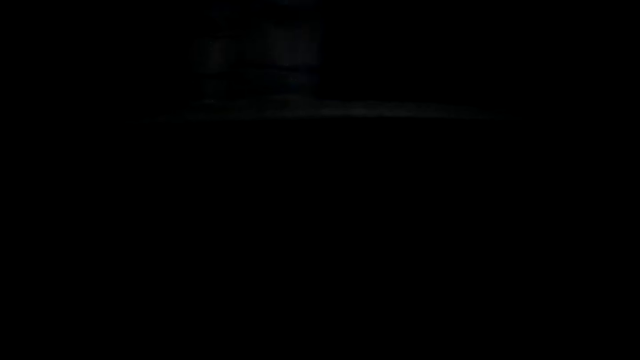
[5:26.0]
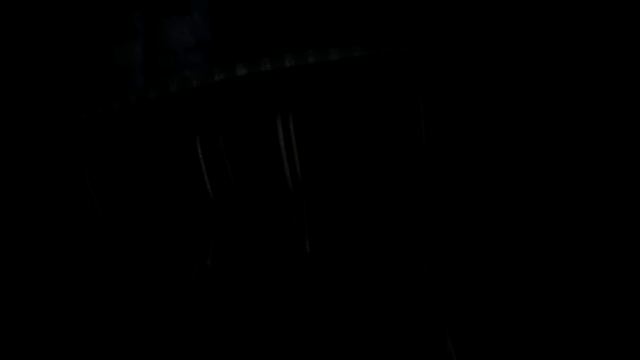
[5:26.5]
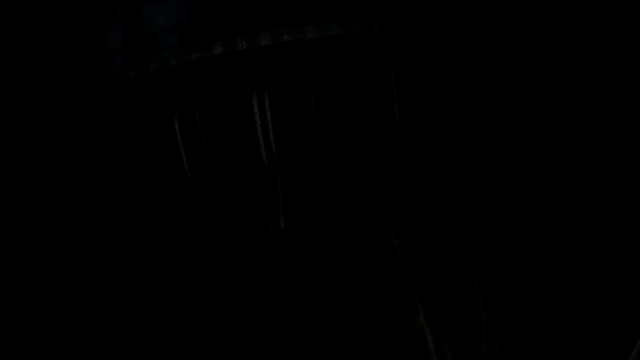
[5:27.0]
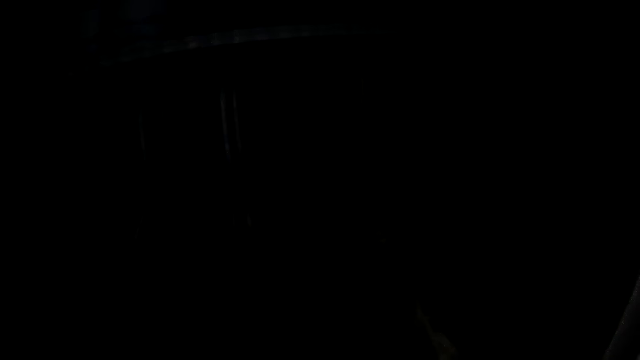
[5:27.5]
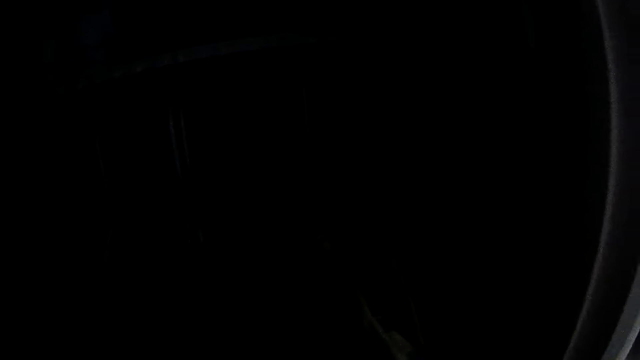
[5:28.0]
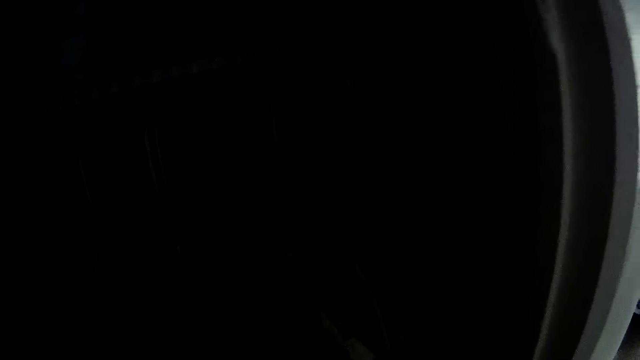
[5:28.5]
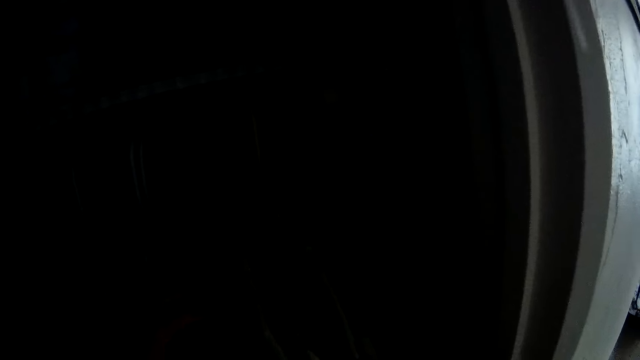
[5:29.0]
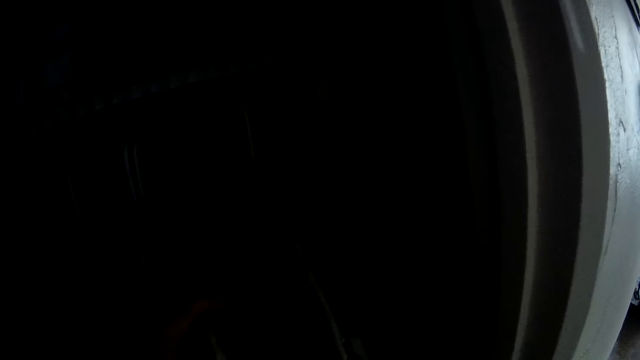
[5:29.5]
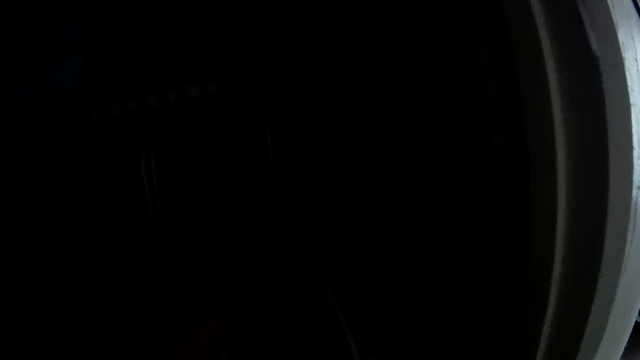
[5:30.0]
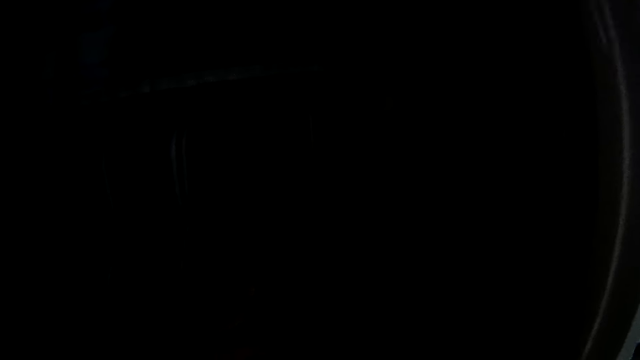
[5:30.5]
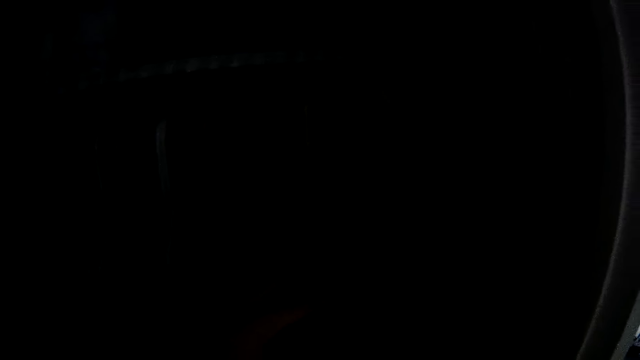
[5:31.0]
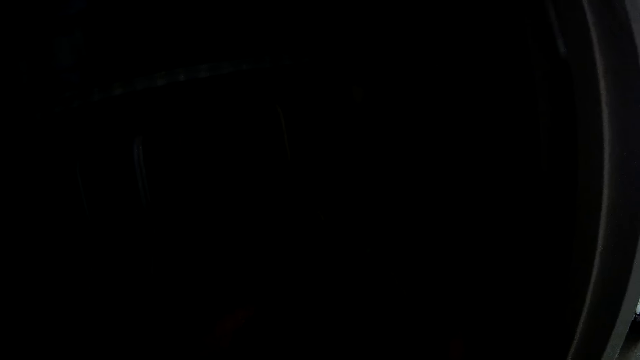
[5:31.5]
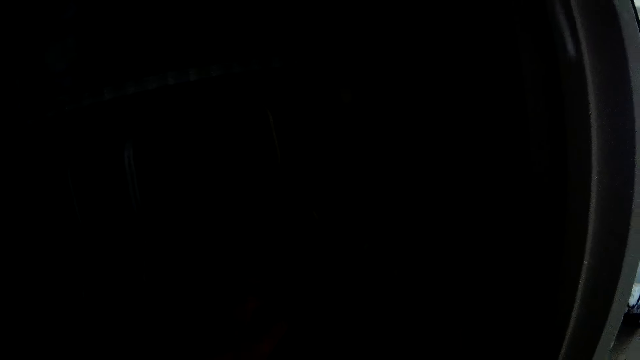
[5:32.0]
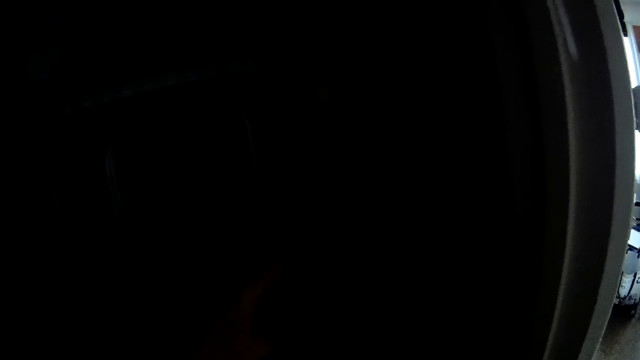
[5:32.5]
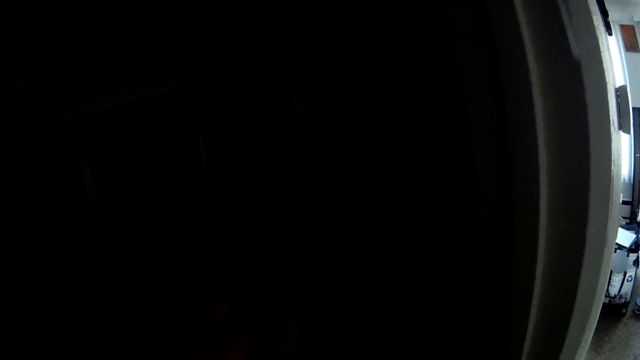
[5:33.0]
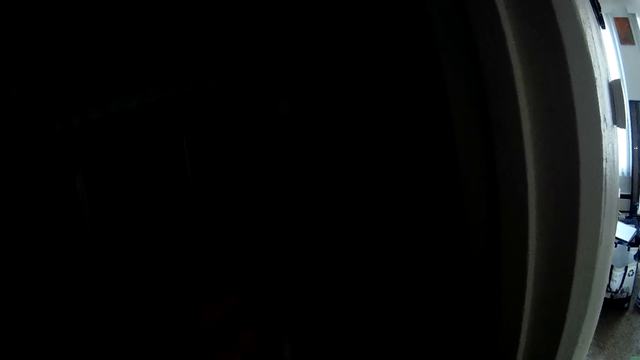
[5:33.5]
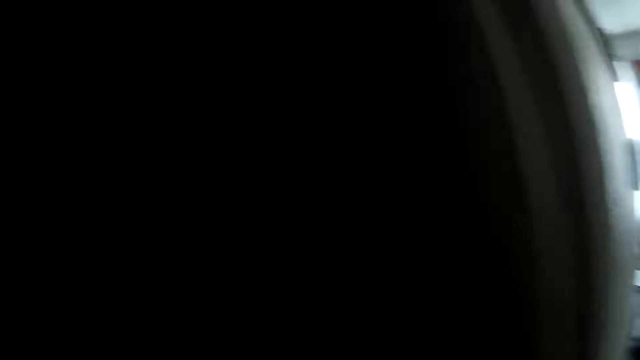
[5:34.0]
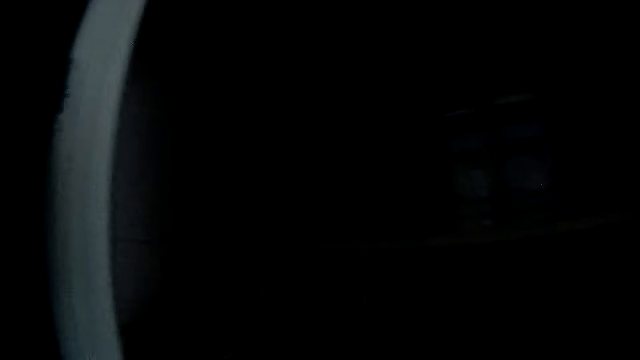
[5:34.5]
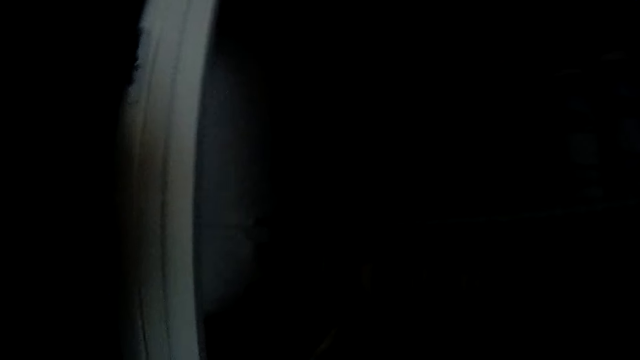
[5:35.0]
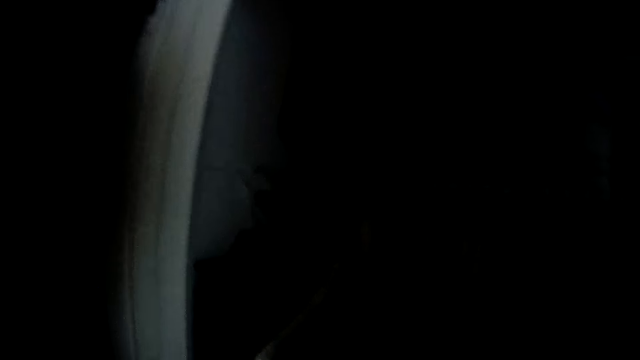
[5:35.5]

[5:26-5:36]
The camera wearer looks around a room.

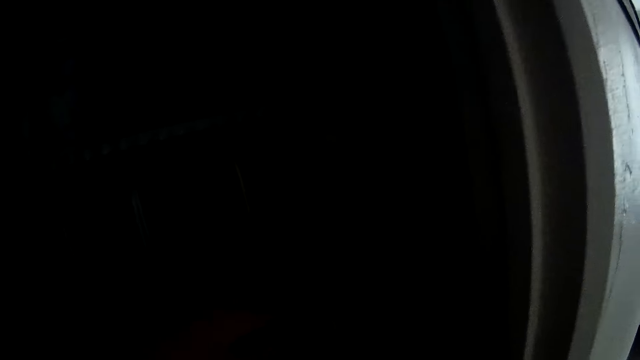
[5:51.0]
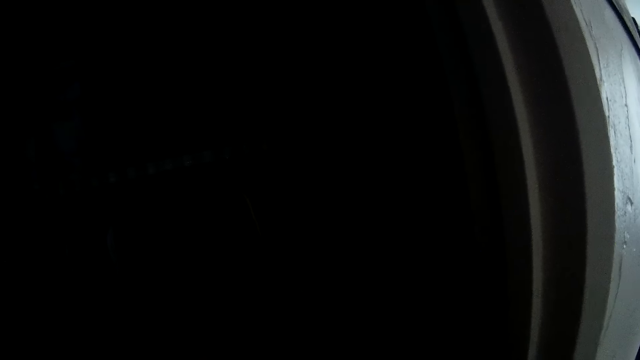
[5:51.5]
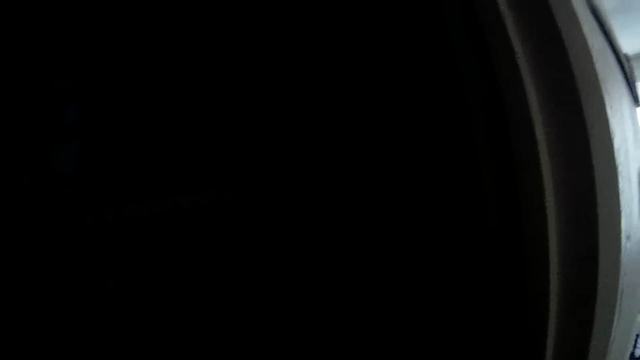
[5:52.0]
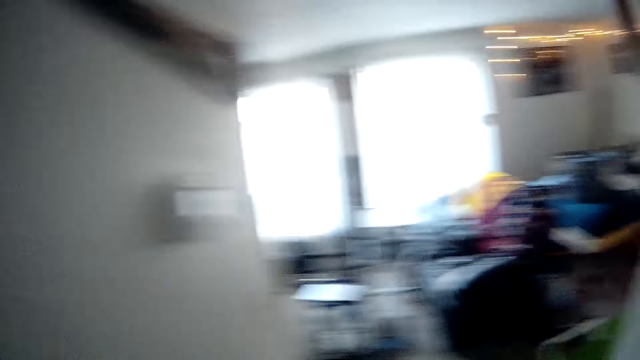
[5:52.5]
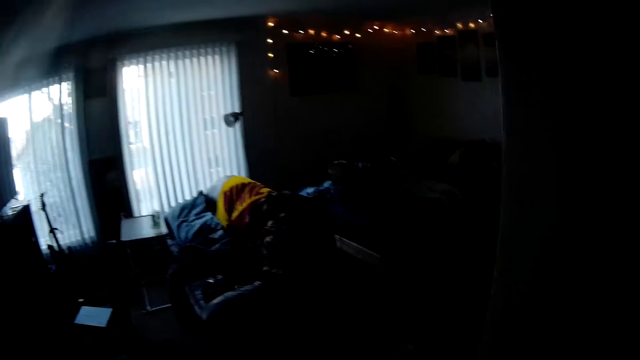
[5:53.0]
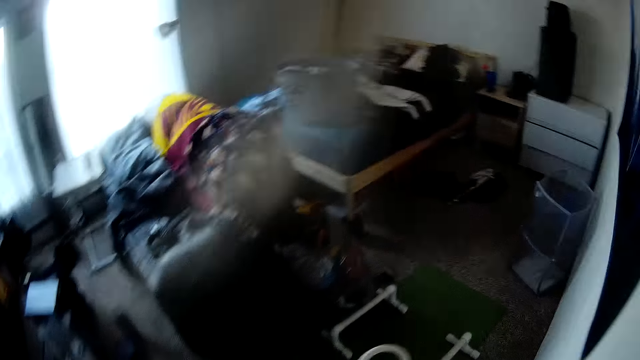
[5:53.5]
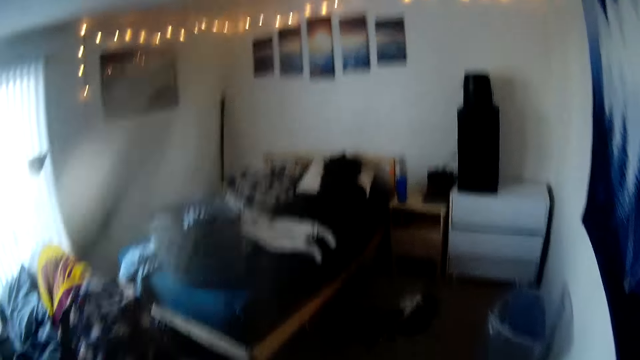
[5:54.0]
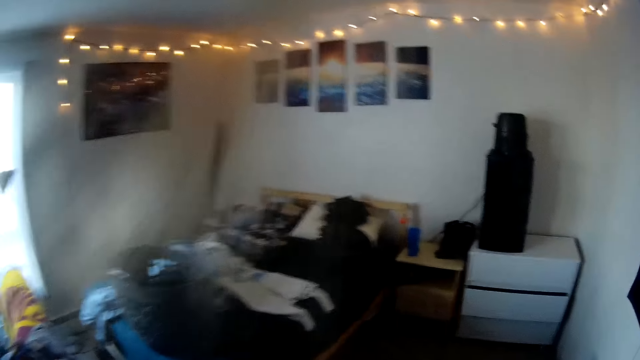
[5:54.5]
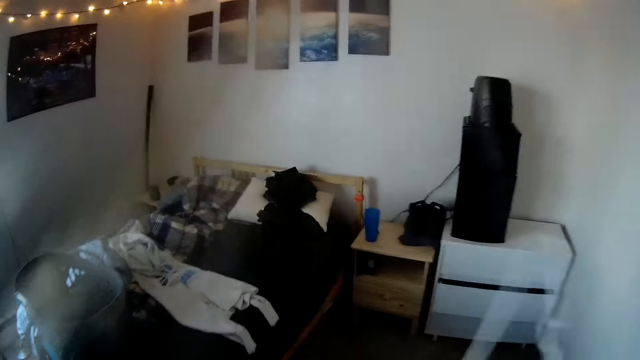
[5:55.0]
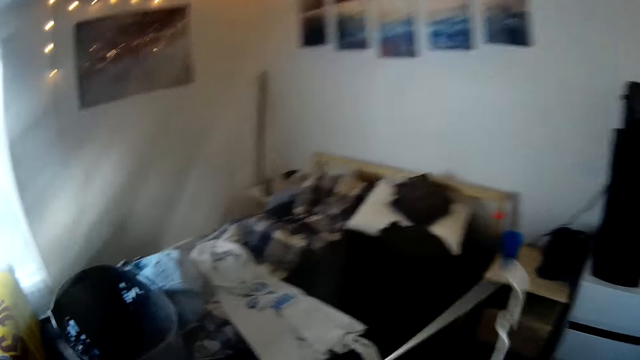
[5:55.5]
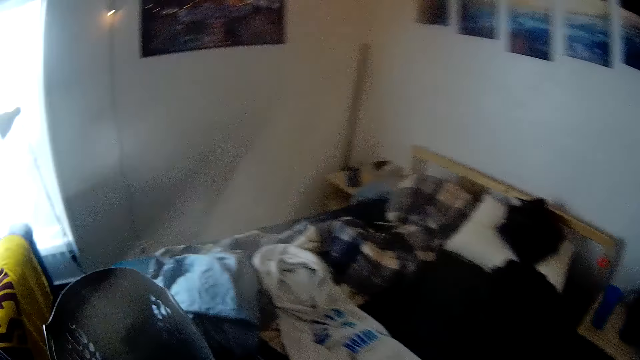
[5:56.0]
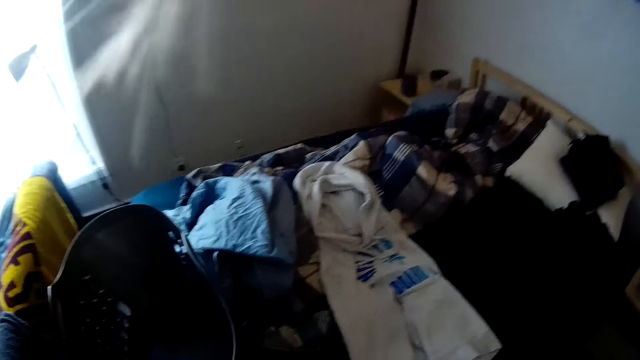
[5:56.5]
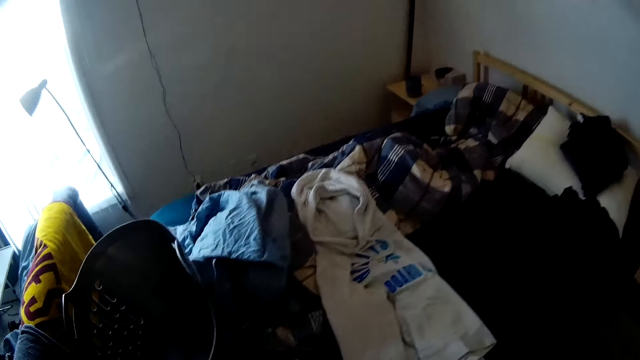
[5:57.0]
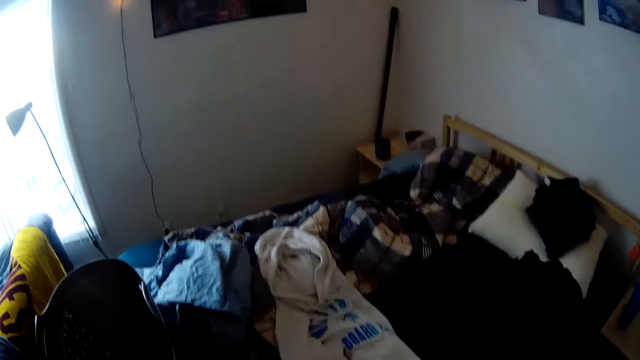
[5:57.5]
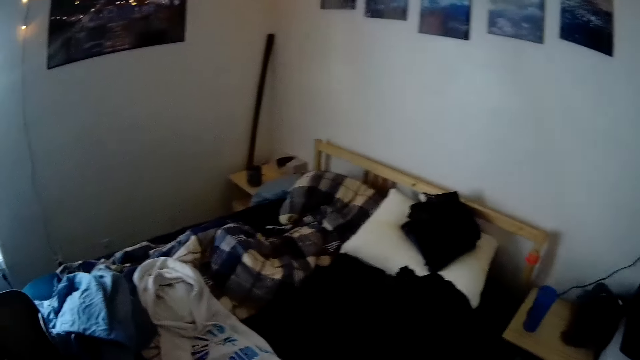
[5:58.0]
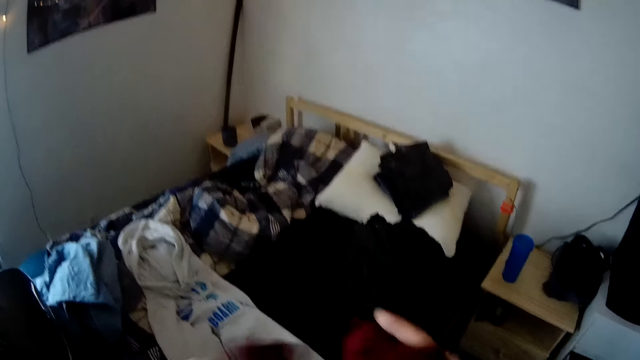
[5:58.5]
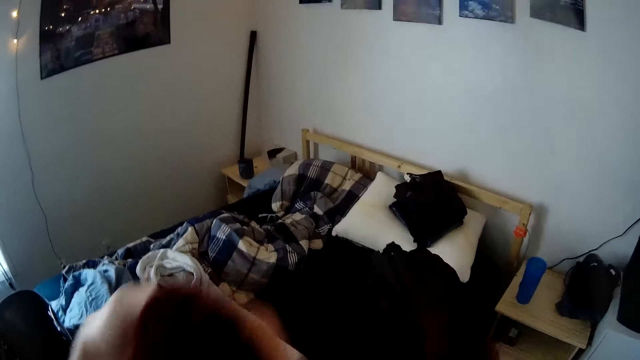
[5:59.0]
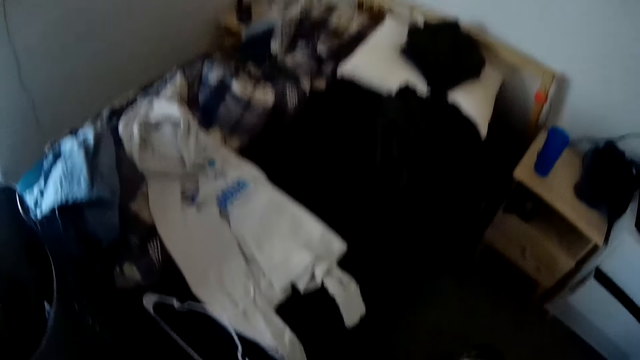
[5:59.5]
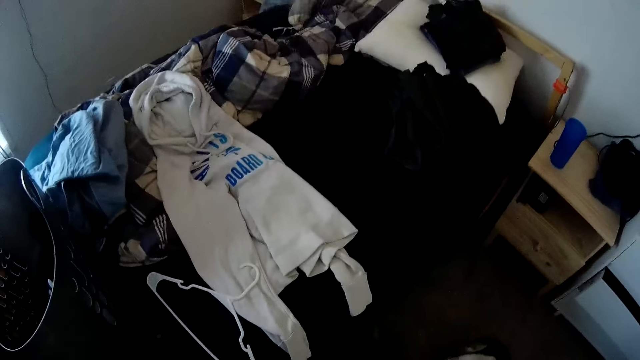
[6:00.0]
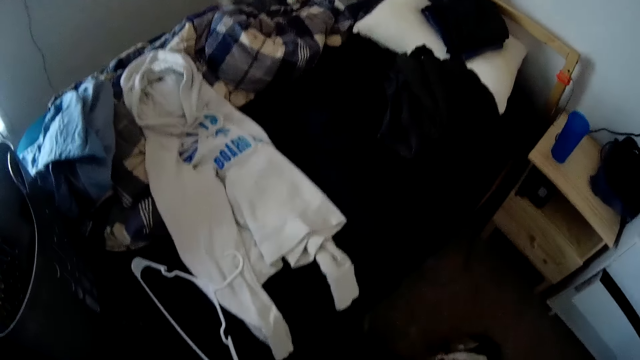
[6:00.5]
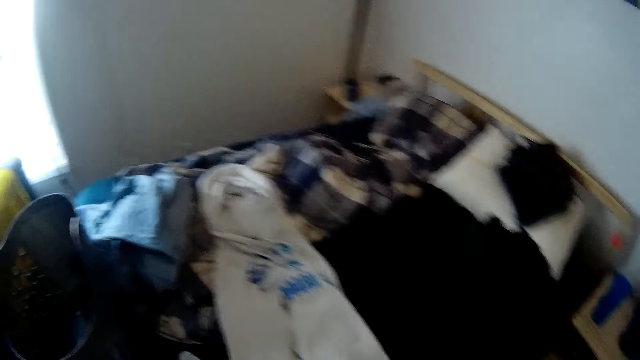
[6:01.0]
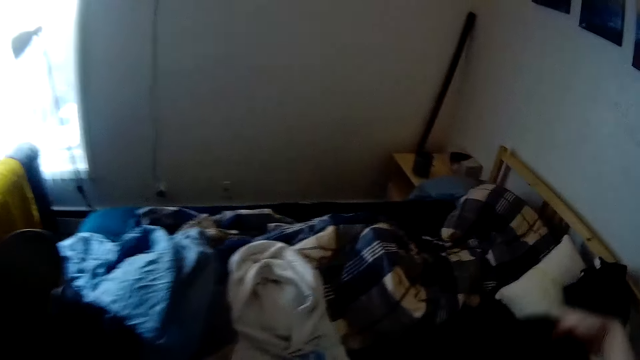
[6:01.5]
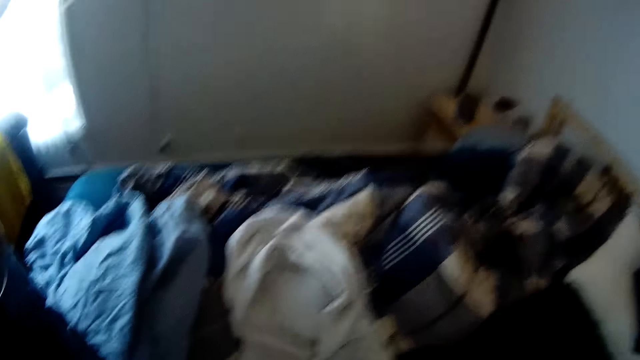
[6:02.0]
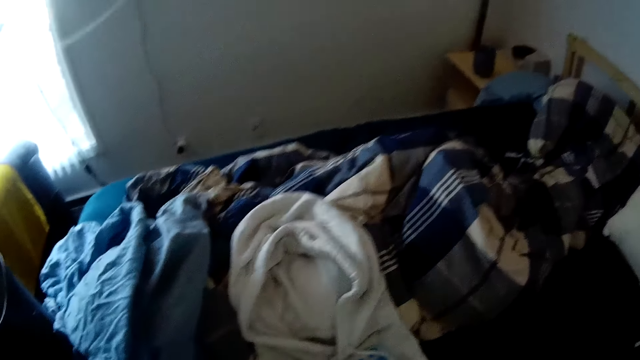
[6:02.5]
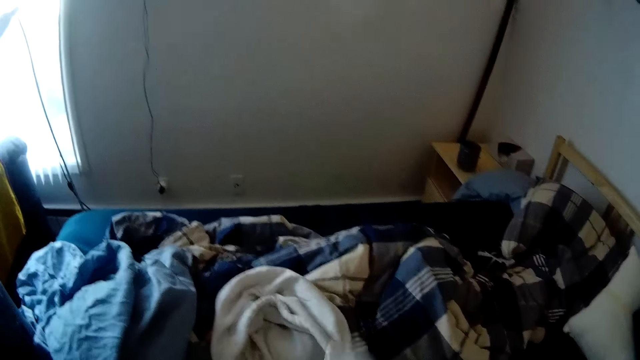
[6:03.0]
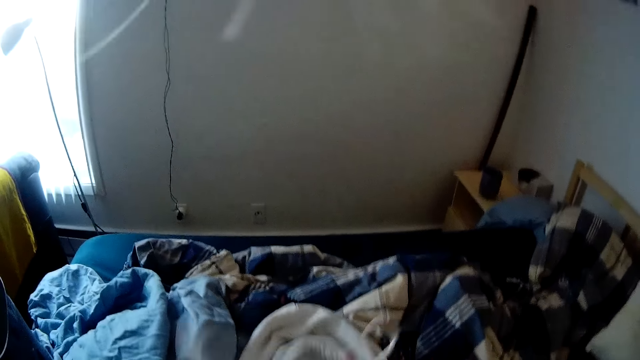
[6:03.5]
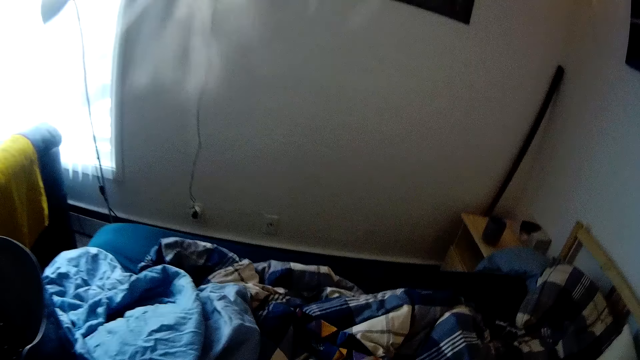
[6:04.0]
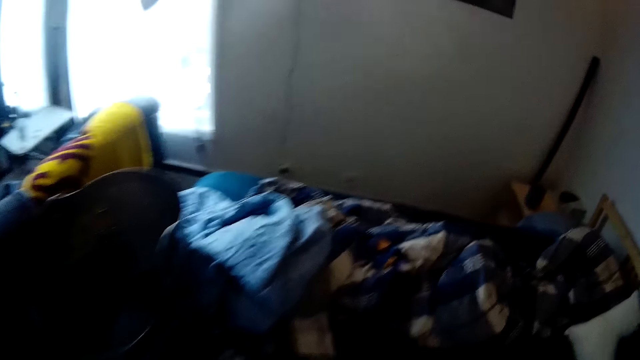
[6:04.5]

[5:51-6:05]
The camera wearer walks around a room. He holds a hanger in his right hand. He puts down clothes on a bed. He holds a cloth with both hands. He folds the clothes on the bed. He drops the cloth on the bed with his right hand. He holds the hanger in his right hand. He hangs the cloth on the hanger.
